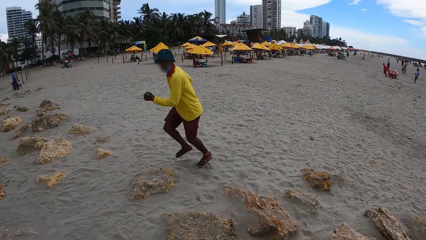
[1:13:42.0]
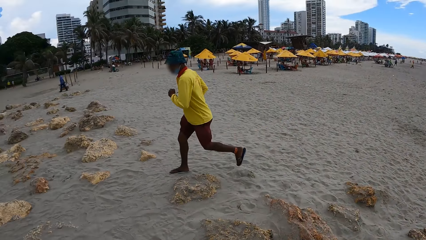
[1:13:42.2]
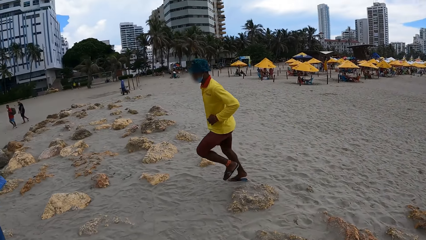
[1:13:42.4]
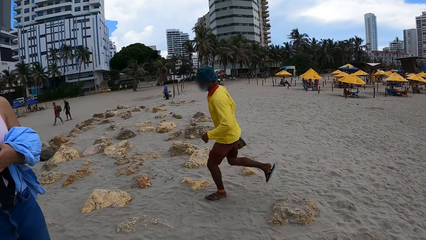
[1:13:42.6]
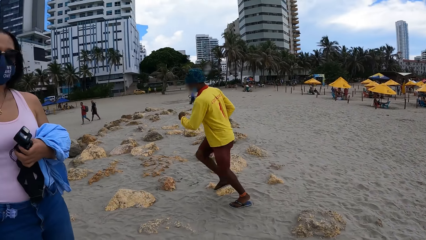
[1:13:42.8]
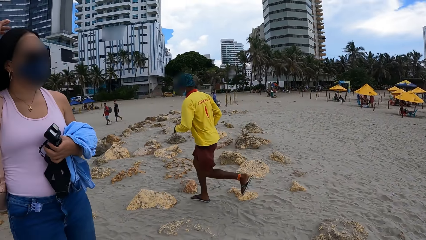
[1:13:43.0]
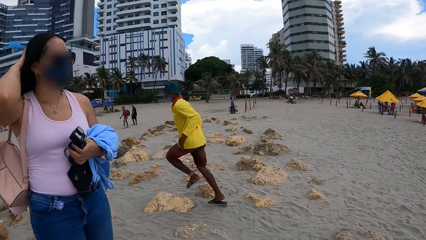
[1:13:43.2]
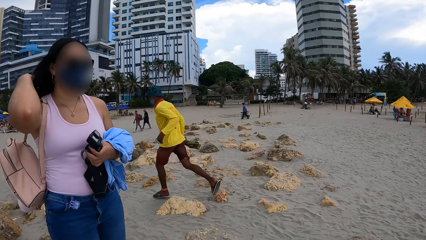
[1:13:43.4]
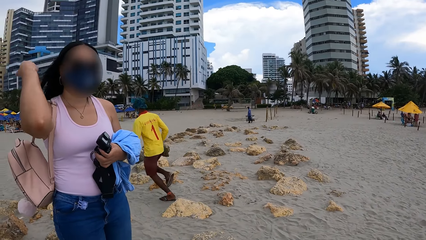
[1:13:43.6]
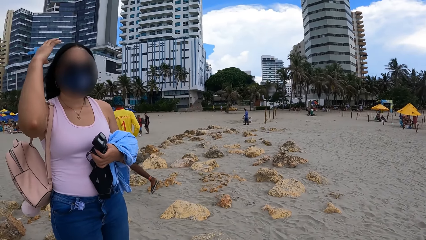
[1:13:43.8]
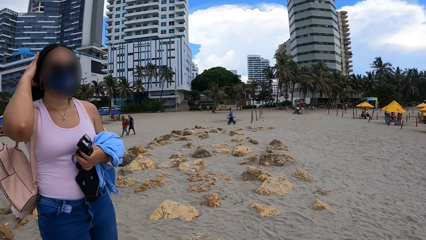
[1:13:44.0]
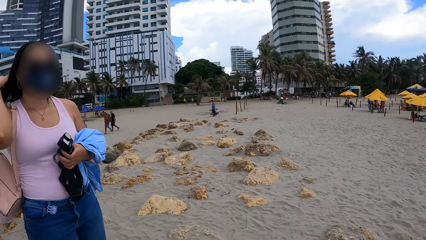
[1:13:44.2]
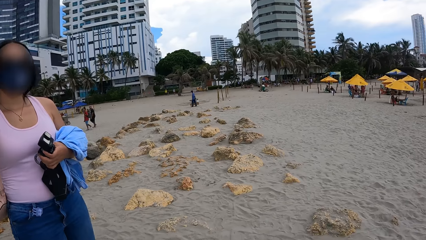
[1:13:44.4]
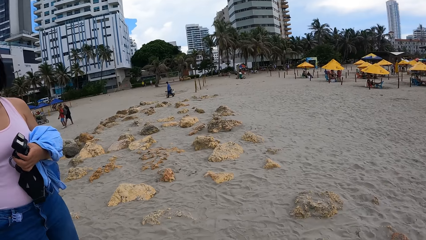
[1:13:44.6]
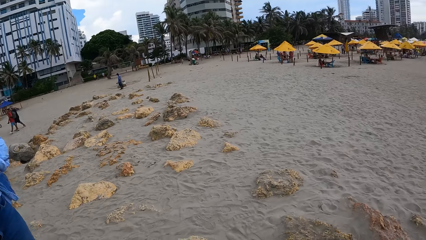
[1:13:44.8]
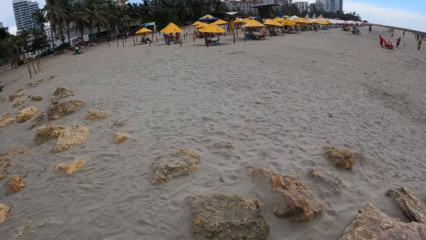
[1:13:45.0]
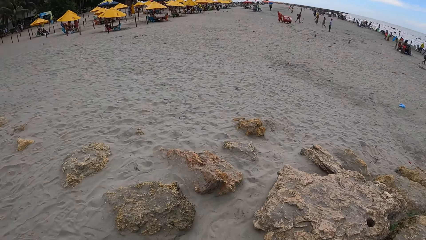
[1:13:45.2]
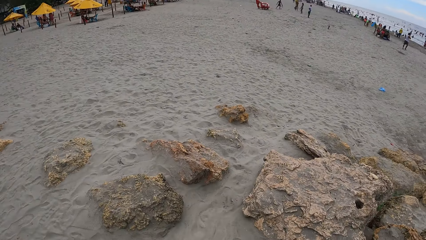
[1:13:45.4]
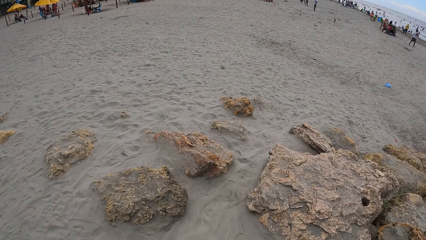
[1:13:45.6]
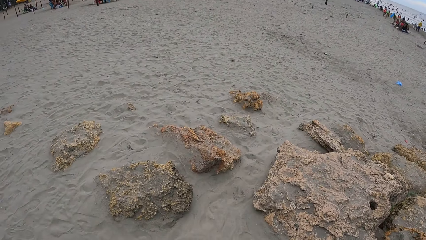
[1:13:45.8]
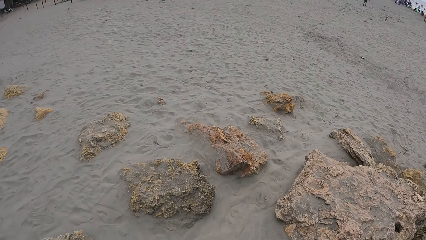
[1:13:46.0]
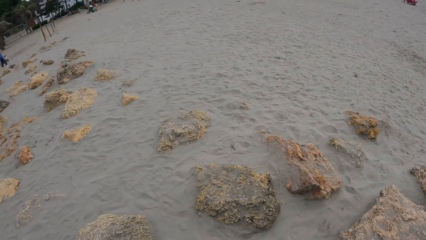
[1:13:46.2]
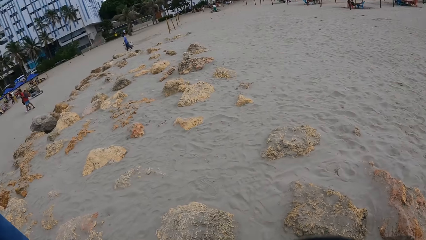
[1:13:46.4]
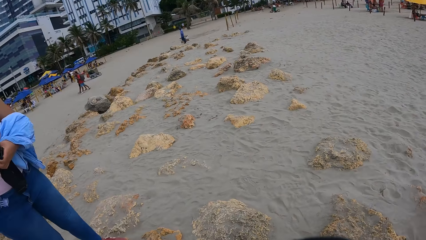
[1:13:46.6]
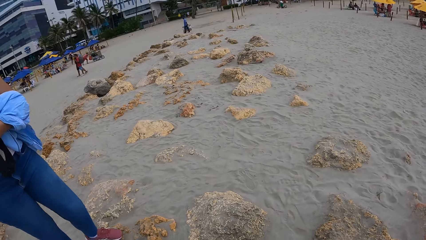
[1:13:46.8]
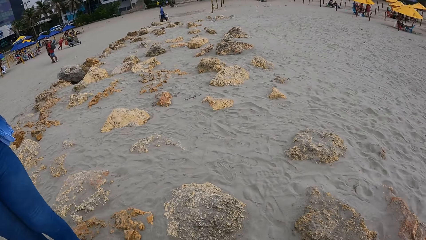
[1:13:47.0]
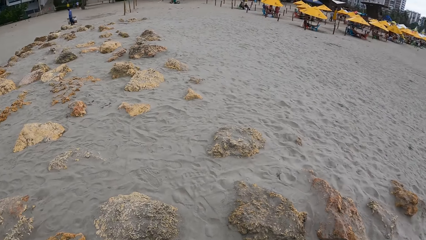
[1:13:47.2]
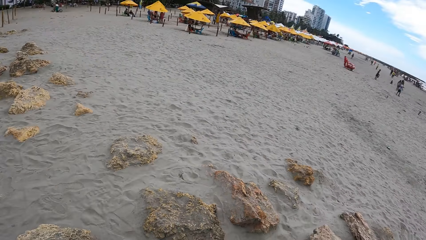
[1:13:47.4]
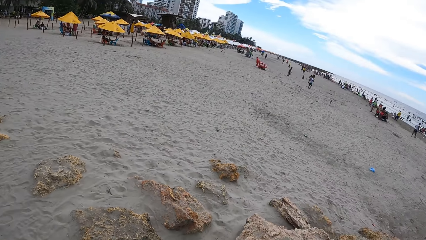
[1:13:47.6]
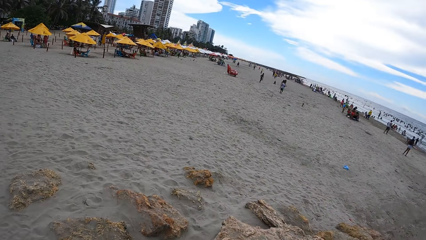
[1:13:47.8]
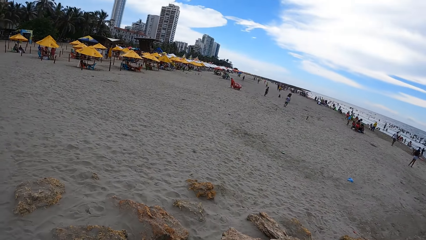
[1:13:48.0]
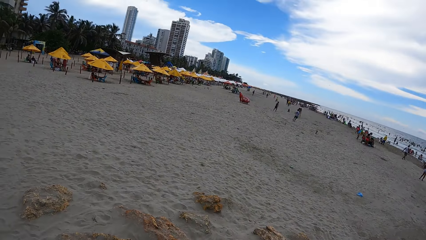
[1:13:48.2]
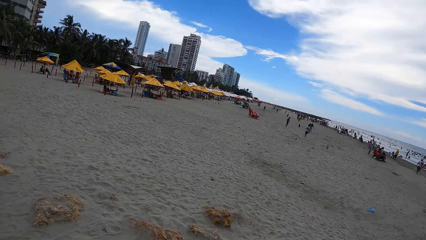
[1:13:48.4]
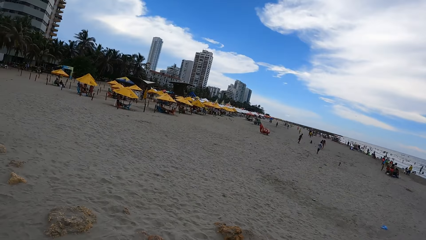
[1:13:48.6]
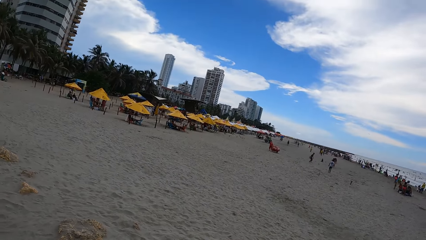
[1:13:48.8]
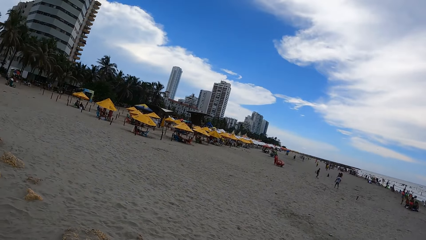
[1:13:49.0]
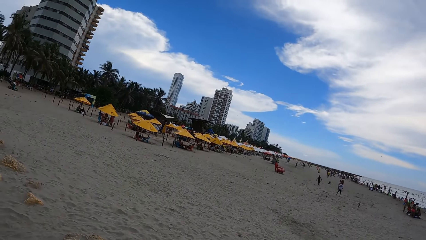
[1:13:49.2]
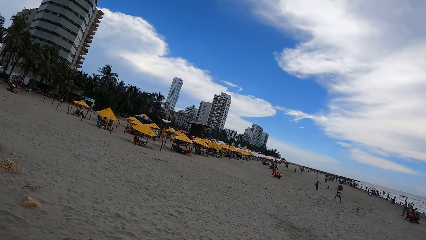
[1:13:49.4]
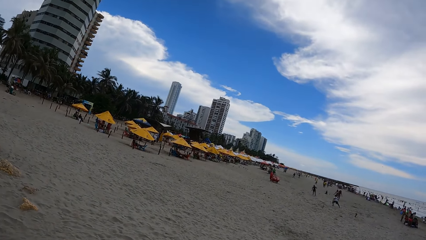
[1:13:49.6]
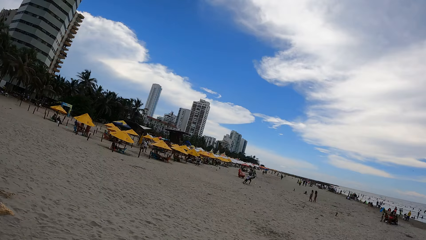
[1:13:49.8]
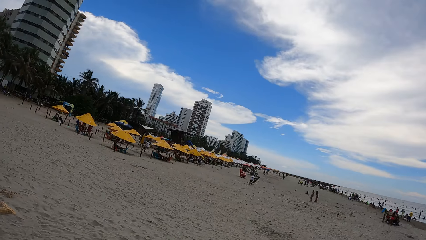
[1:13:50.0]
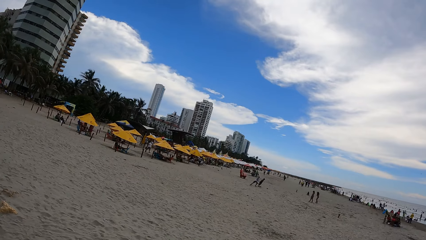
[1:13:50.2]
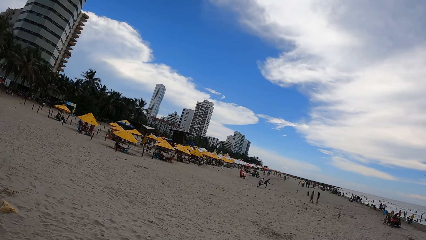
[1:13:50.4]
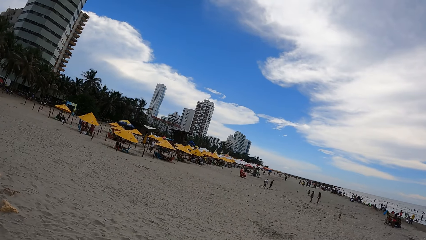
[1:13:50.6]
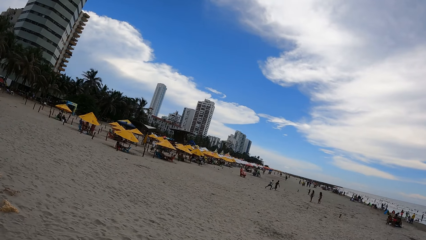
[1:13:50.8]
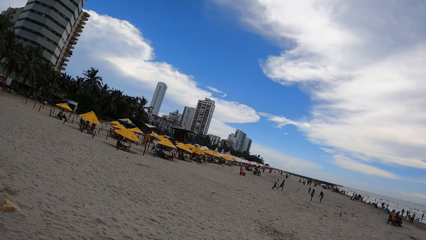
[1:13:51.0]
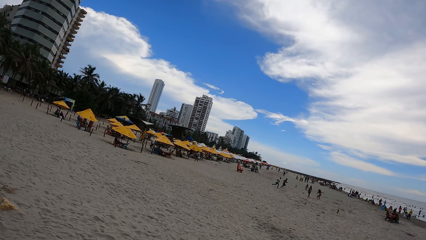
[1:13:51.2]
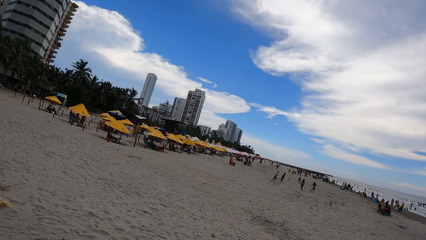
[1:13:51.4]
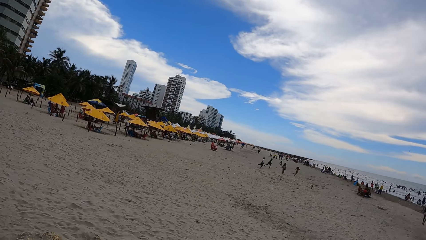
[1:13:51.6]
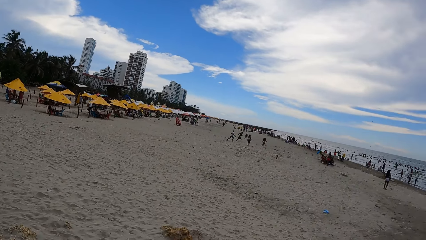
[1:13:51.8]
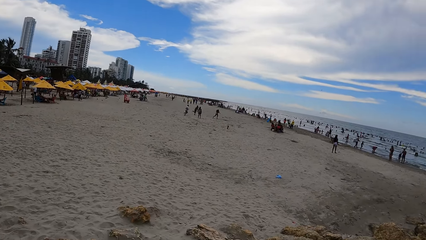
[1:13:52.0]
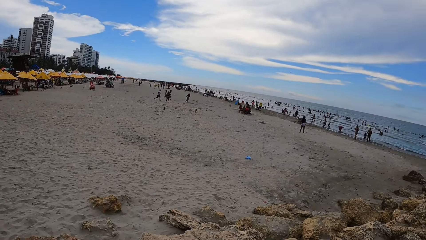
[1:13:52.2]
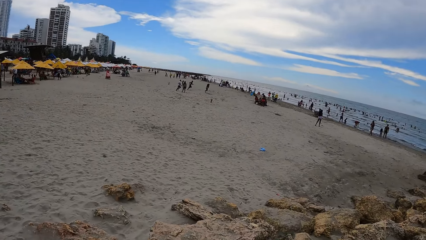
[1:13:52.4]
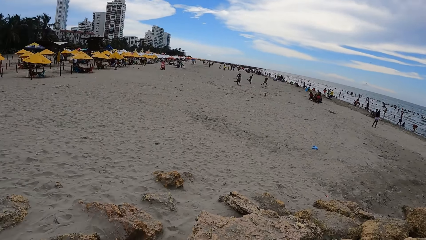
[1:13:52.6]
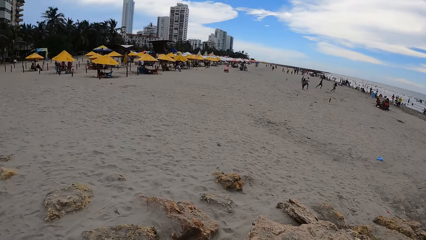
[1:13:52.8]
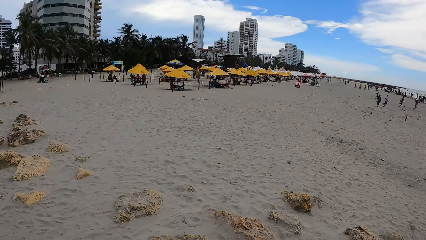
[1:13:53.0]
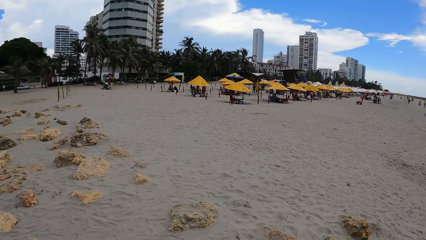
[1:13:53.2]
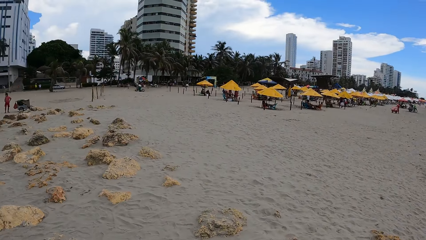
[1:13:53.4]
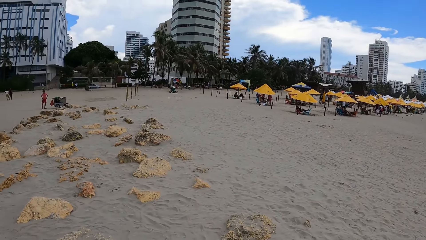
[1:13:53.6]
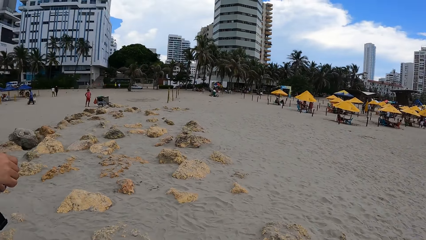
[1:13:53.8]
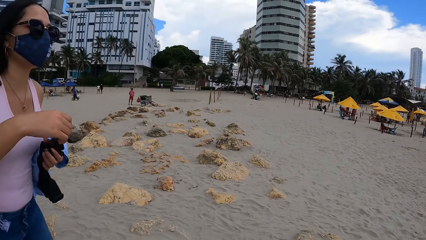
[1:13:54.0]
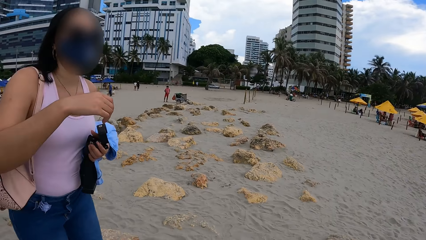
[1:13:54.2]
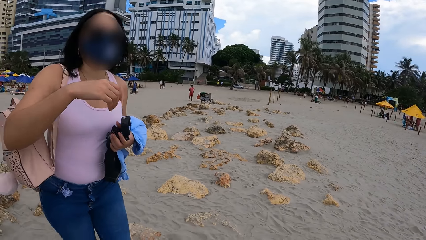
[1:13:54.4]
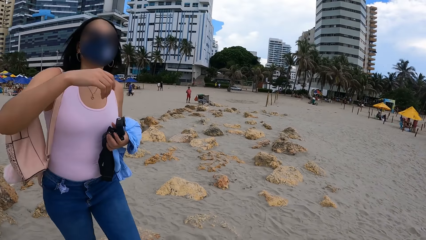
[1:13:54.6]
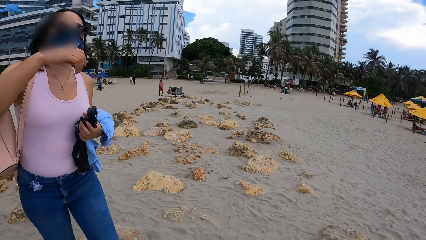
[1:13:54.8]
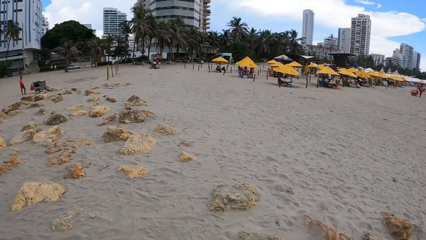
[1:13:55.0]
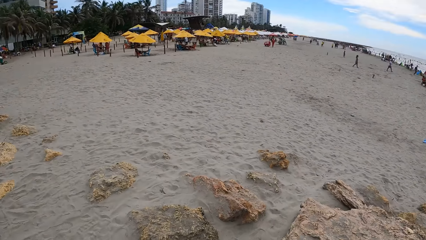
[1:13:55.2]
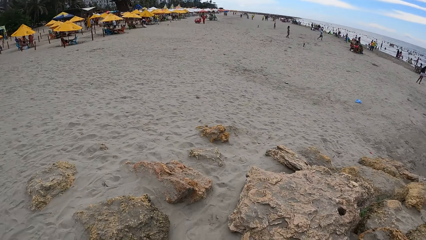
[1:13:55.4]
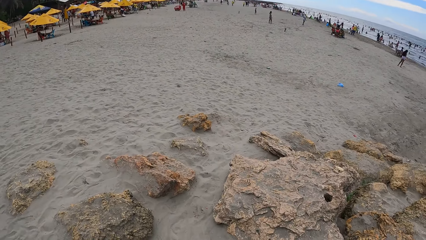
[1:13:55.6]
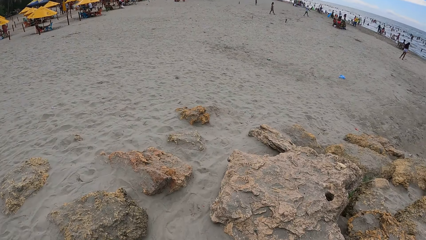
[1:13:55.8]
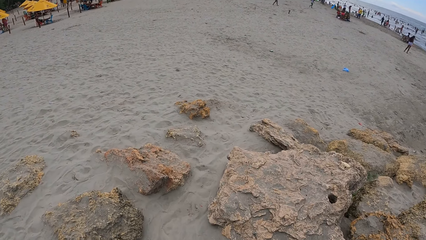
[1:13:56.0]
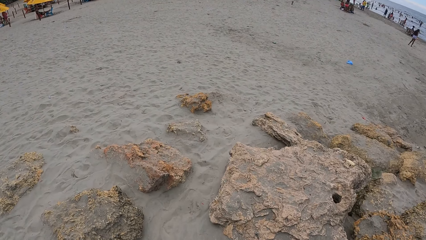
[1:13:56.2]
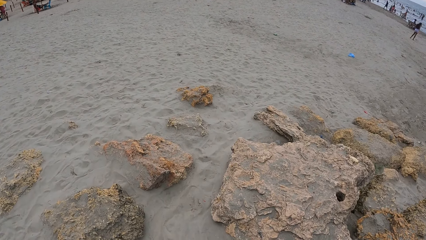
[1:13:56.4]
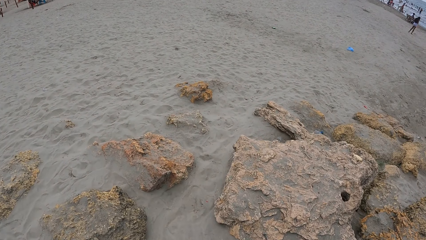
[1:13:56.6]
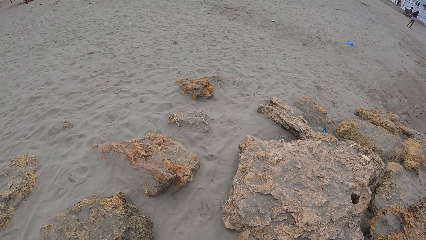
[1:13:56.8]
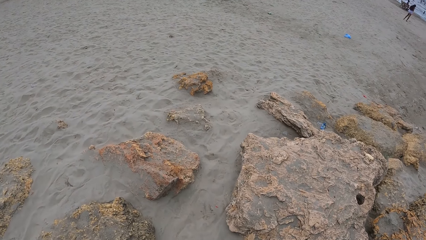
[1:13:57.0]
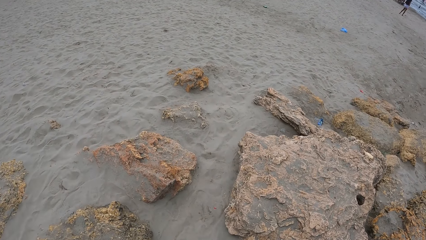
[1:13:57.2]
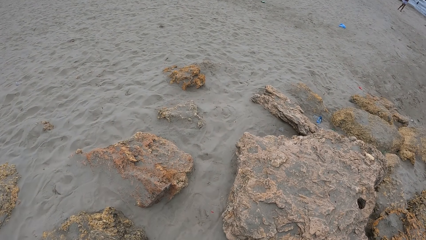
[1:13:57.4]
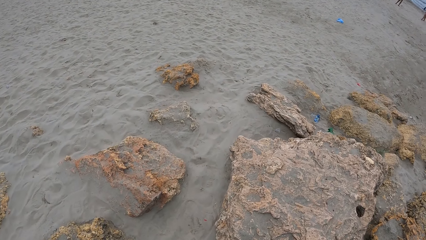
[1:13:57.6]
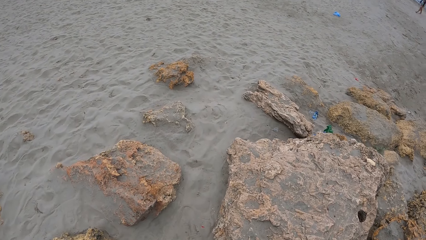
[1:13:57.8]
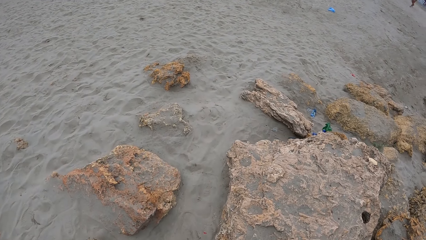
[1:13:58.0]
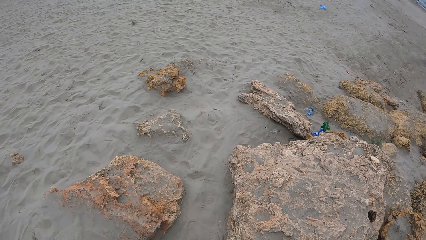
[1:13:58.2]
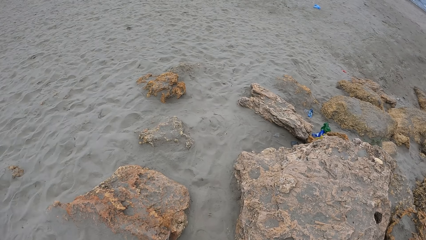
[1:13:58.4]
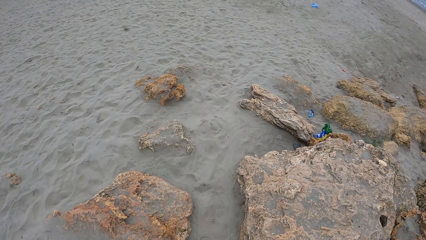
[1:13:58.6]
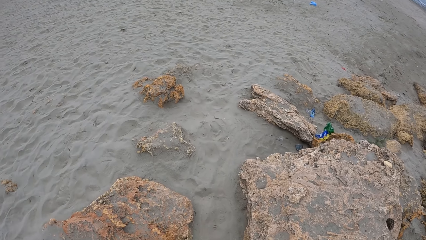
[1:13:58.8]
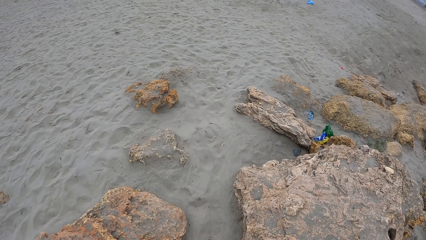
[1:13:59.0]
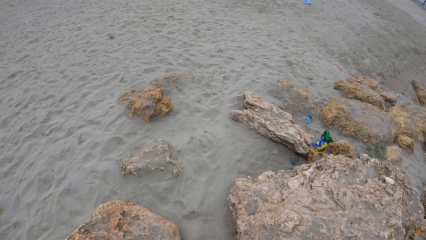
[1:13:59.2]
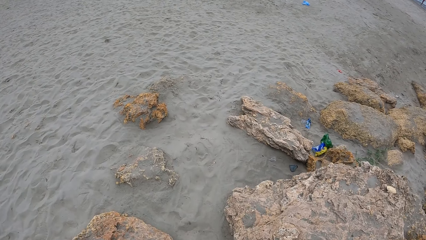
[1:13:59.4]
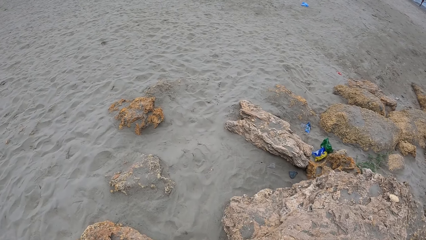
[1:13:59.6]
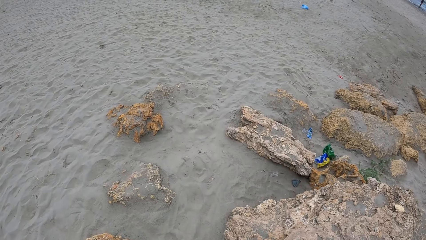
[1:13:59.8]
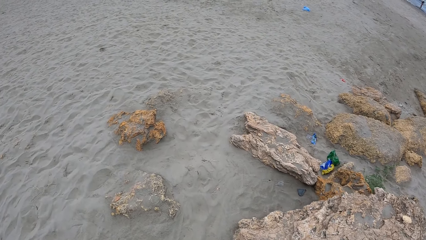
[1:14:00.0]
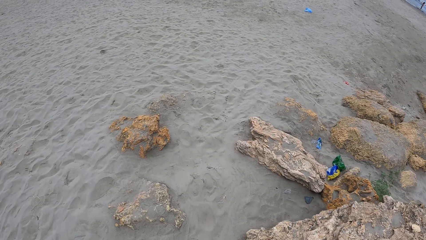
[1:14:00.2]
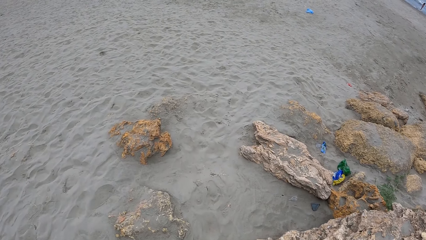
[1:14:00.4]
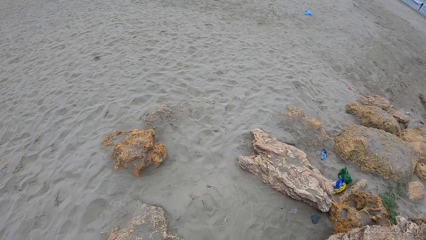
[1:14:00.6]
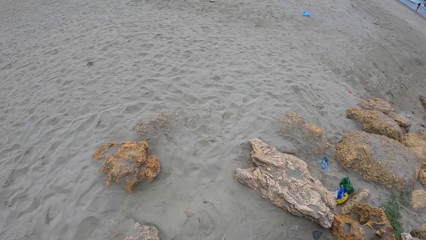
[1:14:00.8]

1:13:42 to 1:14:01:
The camera wearer turns around. A person straightens their hair. The camera wearer looks around. They look around repeatedly. They turn around. They interact with the person. They walk on the beach.
